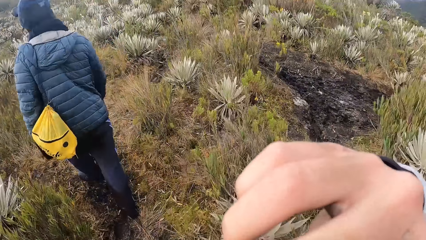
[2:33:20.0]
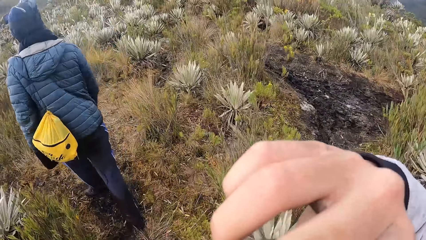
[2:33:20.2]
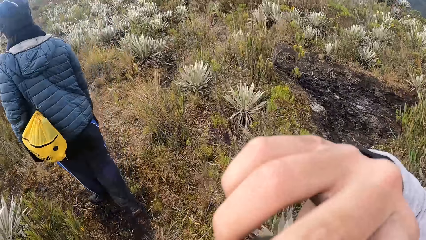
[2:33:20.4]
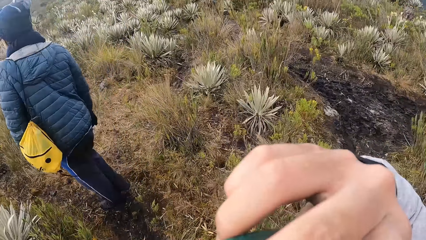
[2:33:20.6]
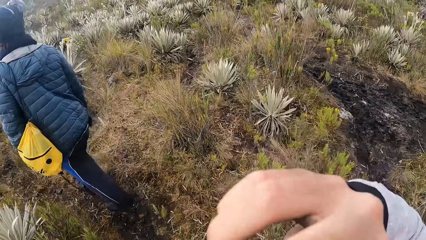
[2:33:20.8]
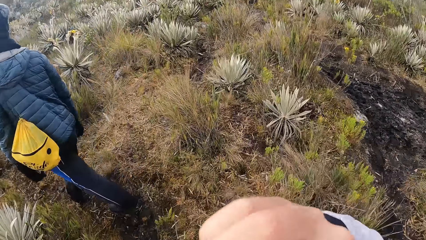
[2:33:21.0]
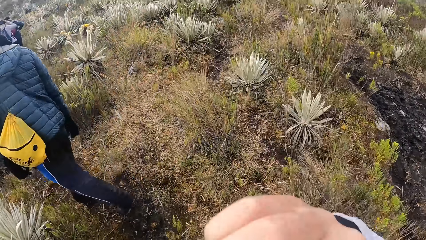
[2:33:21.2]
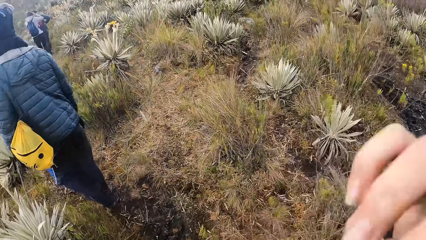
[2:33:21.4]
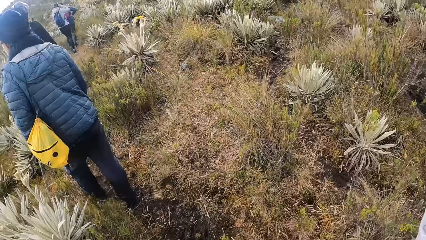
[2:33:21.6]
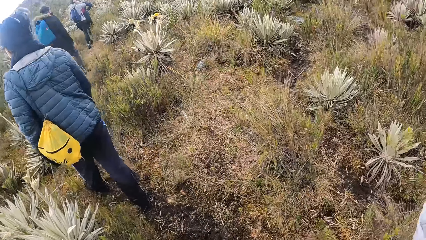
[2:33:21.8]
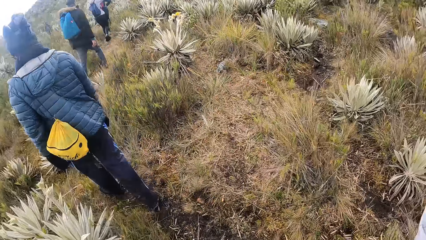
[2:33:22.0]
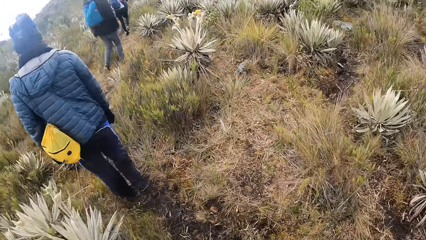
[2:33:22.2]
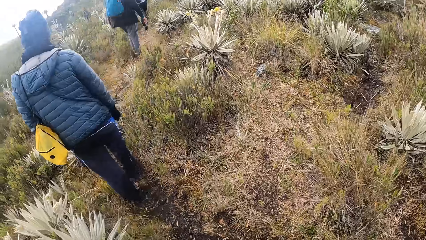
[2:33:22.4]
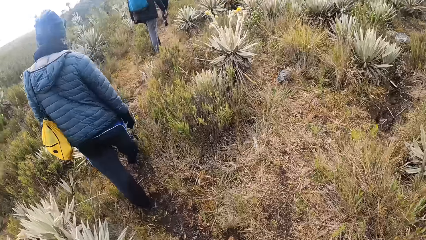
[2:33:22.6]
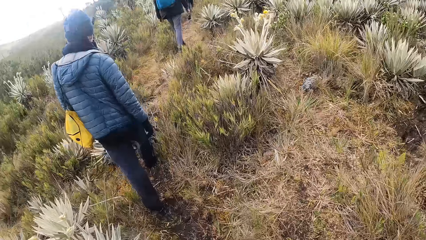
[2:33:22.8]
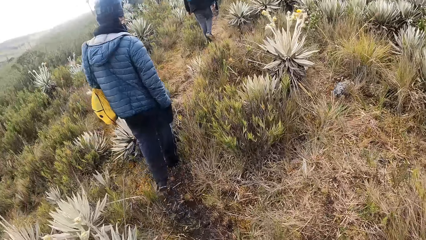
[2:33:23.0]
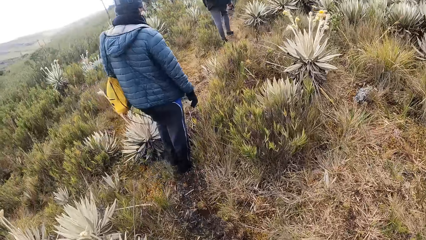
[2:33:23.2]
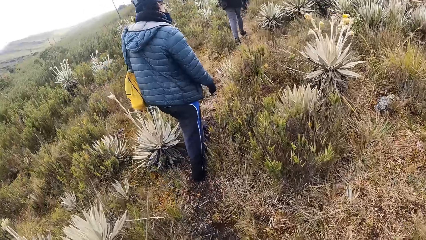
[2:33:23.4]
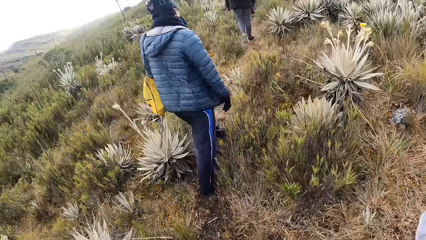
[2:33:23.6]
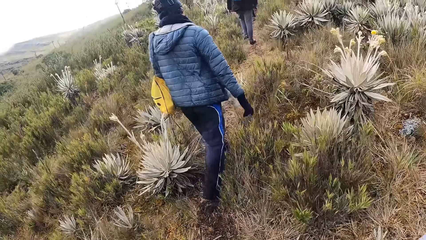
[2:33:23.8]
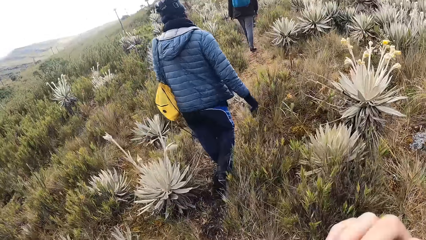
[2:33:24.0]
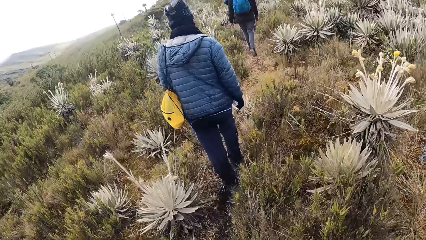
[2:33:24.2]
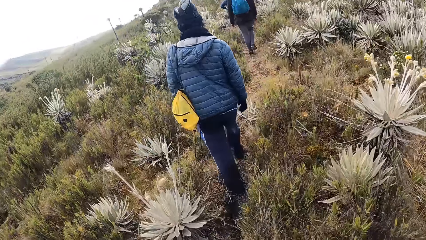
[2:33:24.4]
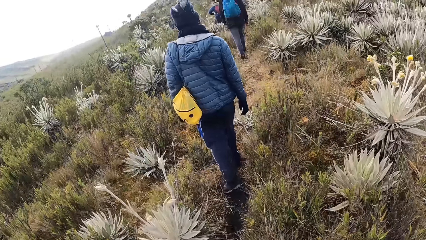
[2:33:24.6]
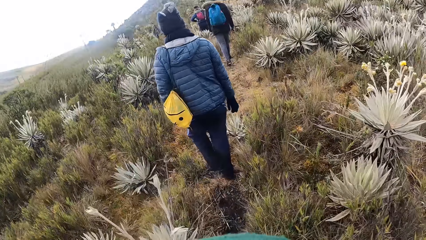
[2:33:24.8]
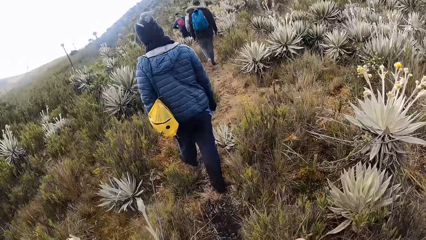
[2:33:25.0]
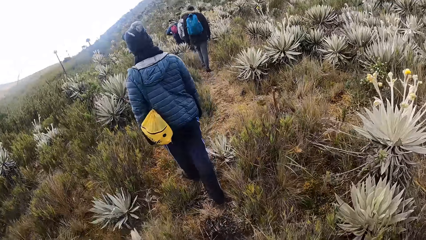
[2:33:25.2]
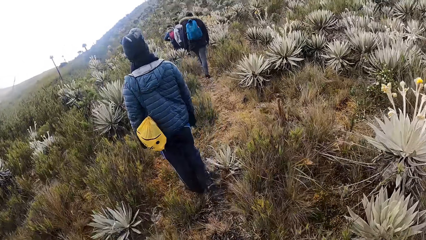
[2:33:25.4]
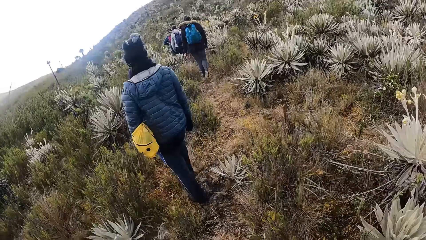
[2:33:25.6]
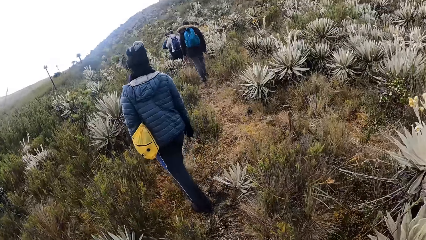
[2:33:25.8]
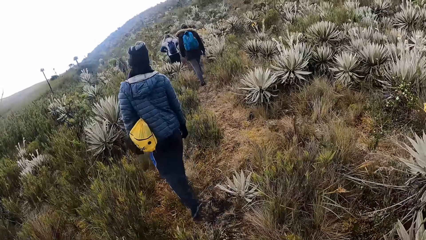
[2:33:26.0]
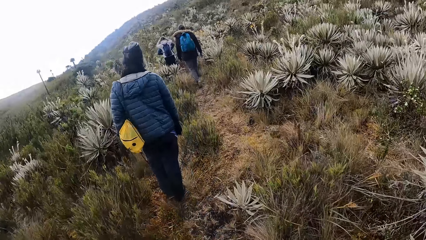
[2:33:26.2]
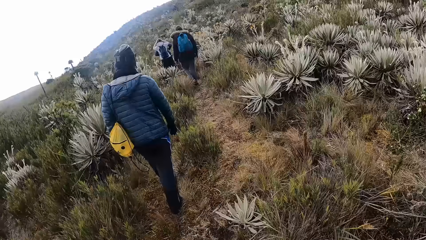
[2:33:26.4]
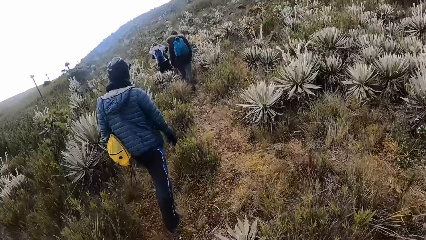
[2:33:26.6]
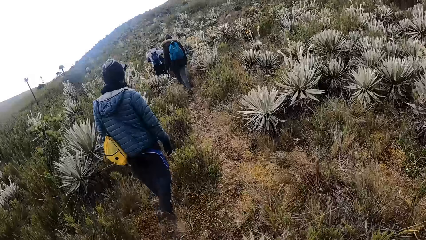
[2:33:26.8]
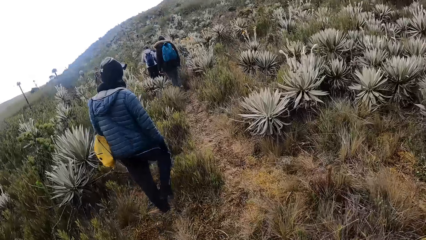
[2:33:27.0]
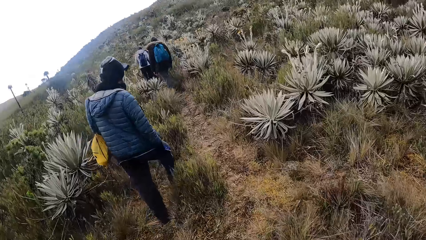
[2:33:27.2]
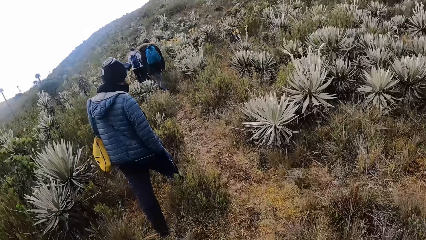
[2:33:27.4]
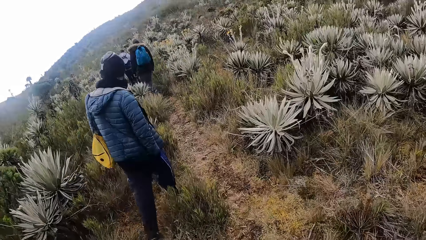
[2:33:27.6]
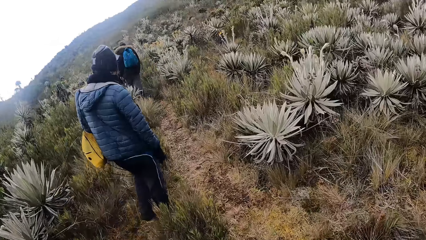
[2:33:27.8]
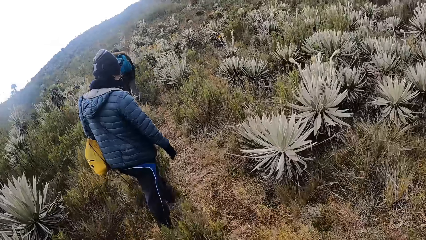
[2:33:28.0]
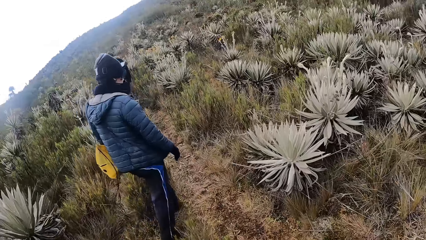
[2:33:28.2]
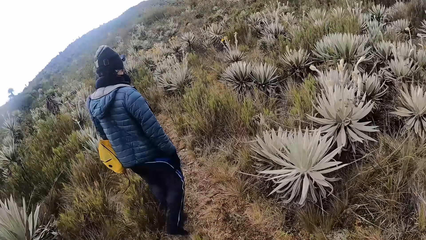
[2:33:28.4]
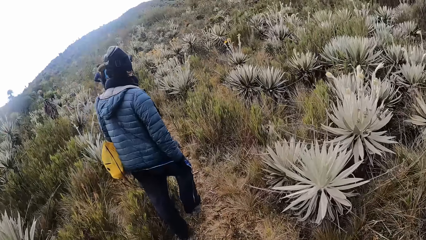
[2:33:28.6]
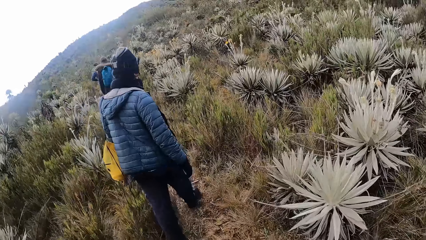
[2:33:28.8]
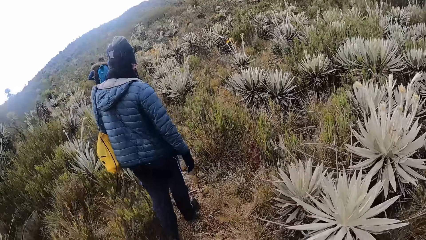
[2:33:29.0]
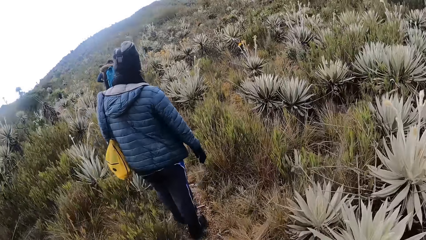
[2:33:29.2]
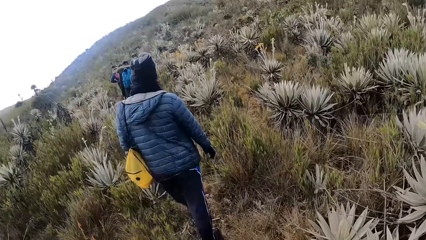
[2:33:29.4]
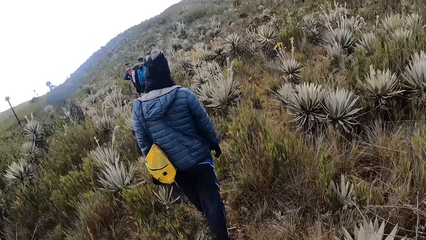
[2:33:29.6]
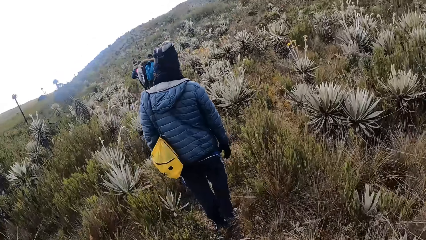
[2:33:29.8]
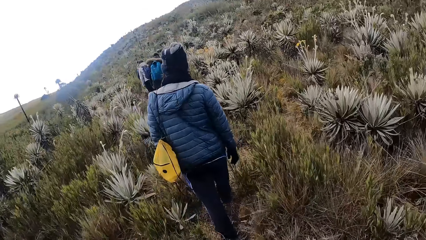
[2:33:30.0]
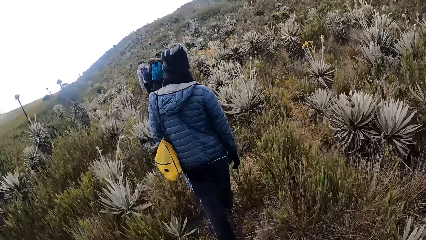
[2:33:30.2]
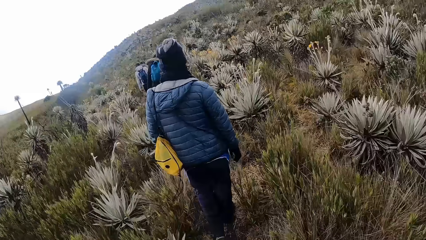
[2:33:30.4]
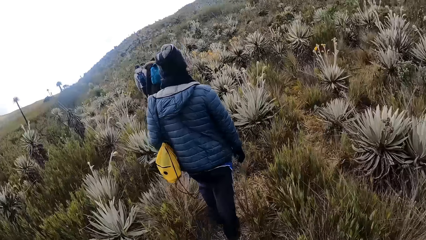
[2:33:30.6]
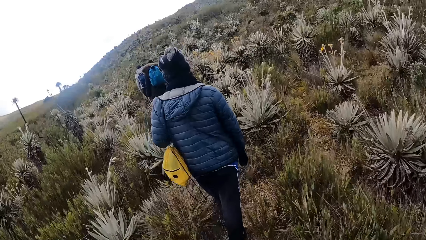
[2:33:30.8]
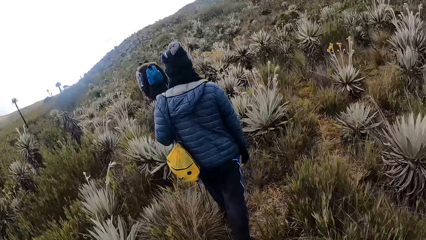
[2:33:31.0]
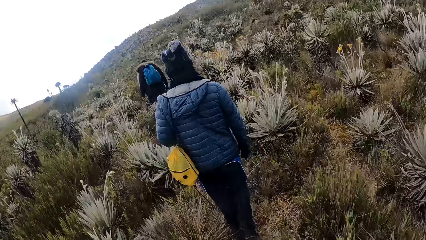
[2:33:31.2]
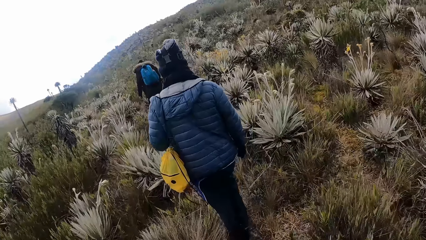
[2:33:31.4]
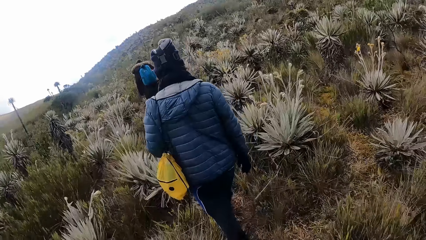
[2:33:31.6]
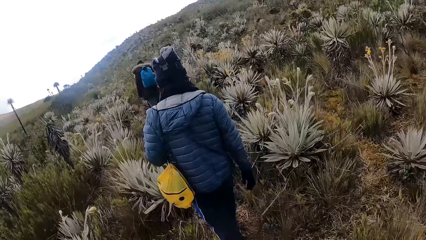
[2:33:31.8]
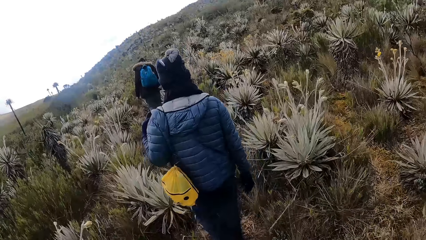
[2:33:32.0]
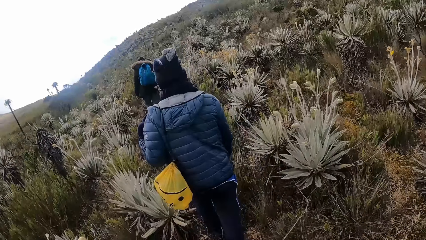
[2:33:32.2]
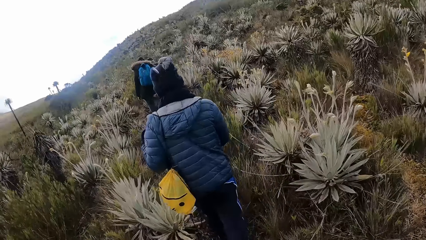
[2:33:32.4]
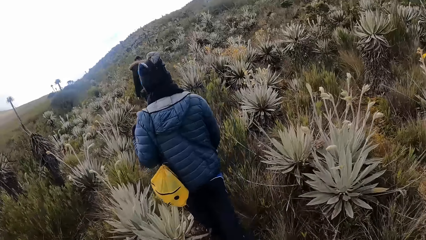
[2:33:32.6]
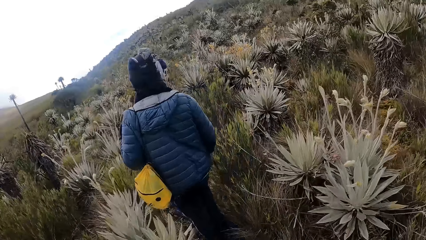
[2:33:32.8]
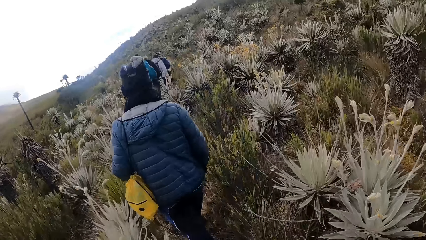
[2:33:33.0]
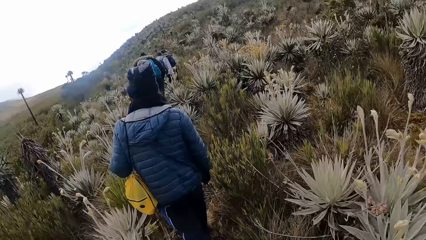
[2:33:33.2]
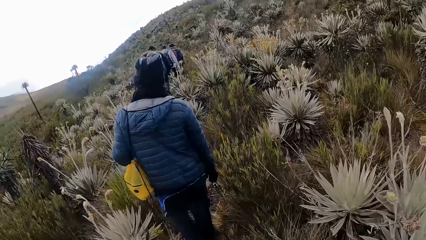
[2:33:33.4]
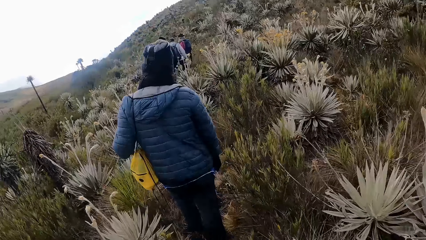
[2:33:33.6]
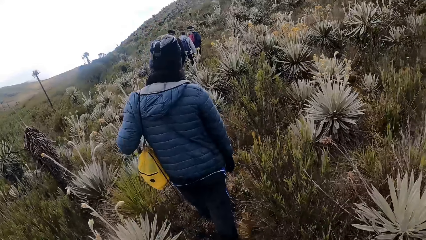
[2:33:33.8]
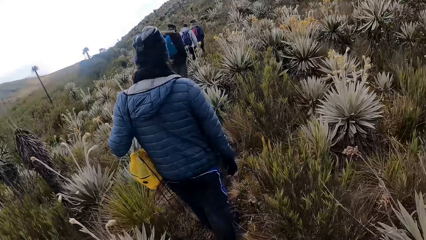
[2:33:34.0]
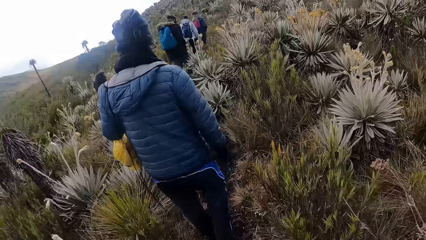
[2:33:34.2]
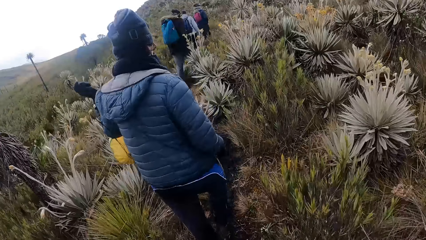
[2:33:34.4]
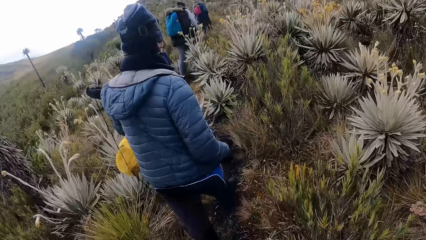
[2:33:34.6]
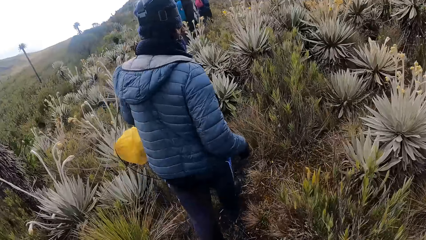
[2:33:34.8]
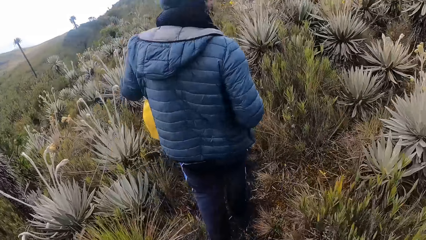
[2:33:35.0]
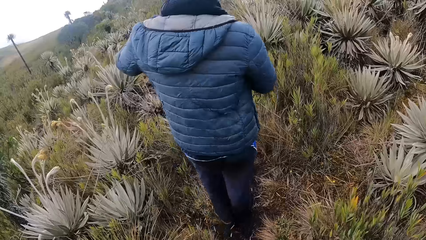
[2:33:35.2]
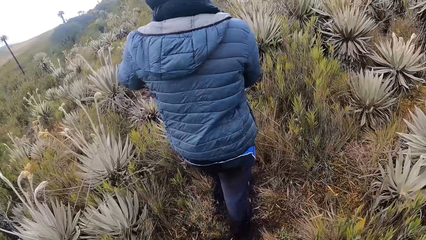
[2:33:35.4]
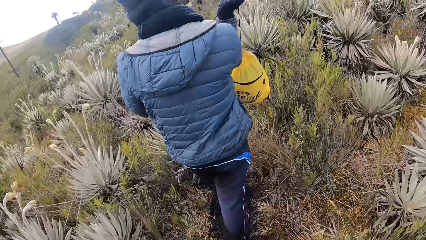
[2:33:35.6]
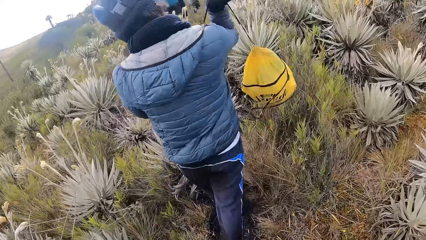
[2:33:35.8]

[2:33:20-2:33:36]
The woman removes her bag from her left shoulder with her left hand.
